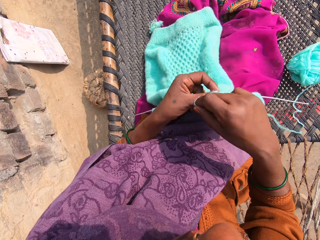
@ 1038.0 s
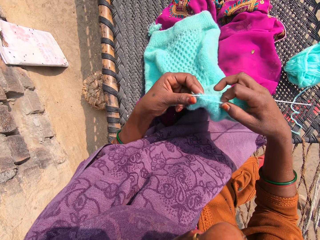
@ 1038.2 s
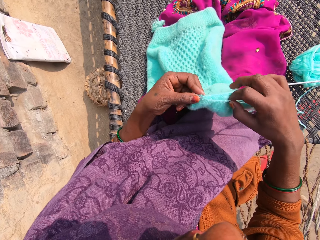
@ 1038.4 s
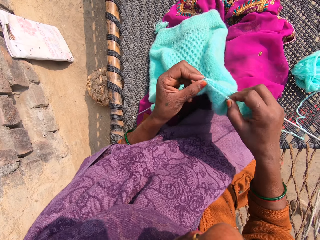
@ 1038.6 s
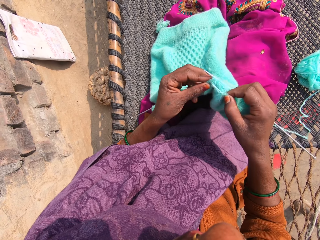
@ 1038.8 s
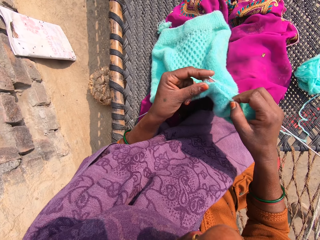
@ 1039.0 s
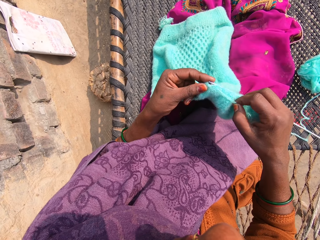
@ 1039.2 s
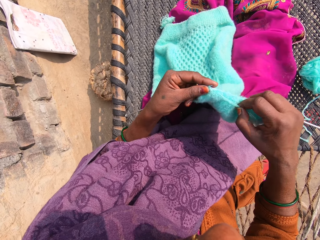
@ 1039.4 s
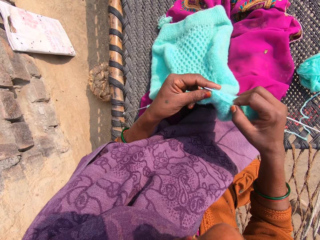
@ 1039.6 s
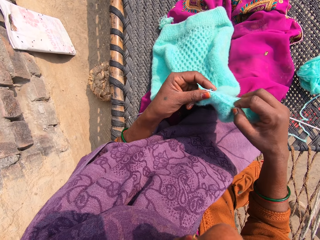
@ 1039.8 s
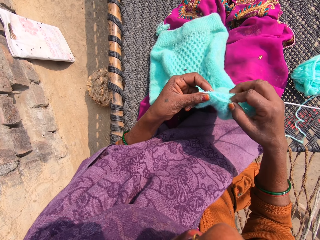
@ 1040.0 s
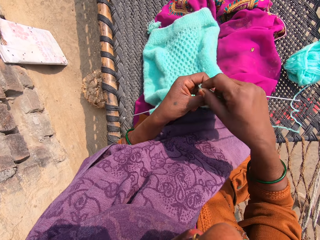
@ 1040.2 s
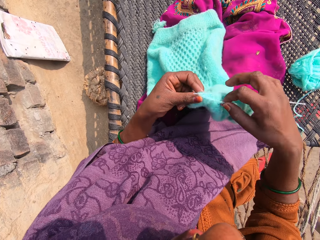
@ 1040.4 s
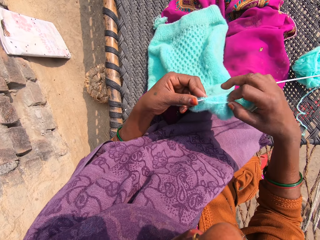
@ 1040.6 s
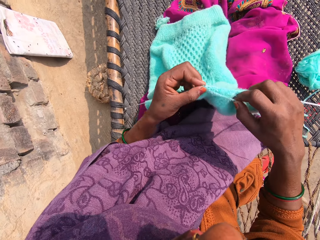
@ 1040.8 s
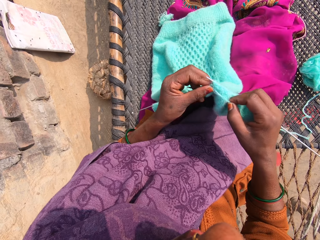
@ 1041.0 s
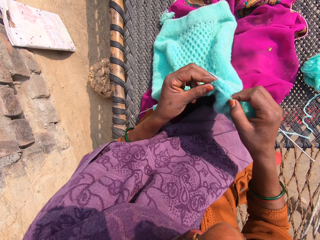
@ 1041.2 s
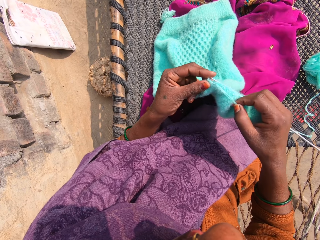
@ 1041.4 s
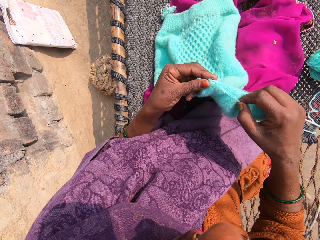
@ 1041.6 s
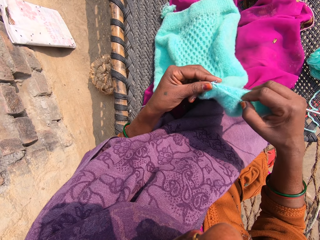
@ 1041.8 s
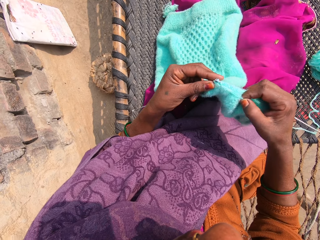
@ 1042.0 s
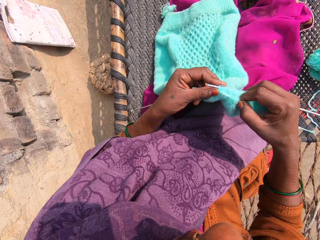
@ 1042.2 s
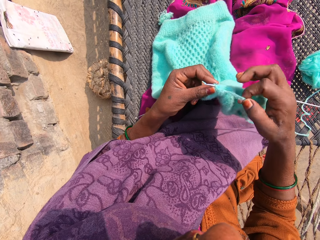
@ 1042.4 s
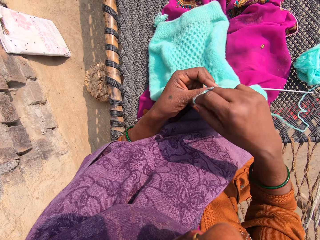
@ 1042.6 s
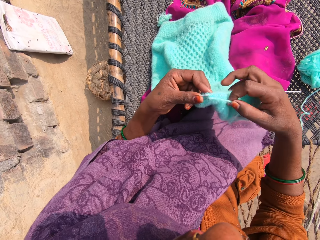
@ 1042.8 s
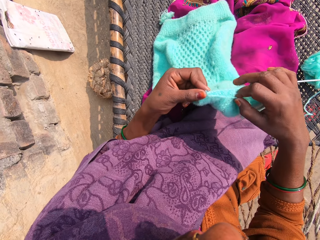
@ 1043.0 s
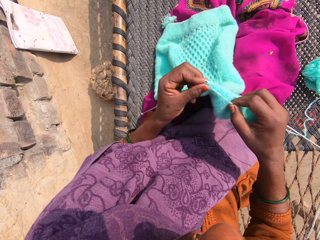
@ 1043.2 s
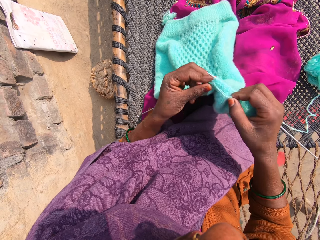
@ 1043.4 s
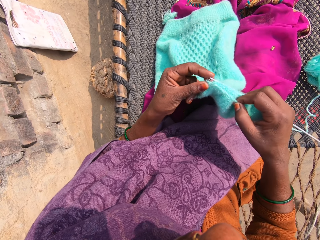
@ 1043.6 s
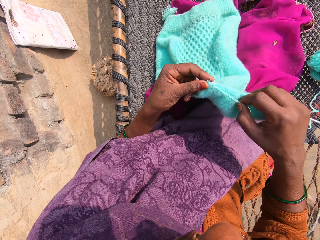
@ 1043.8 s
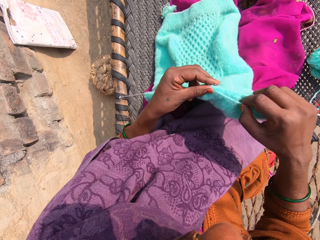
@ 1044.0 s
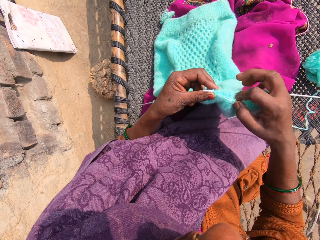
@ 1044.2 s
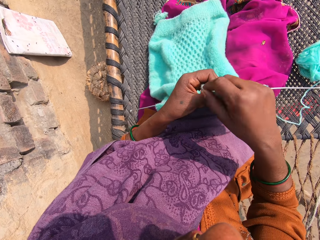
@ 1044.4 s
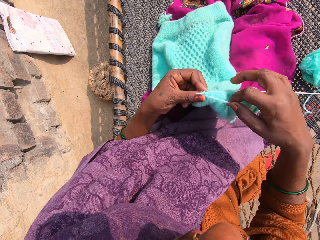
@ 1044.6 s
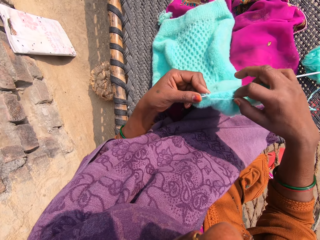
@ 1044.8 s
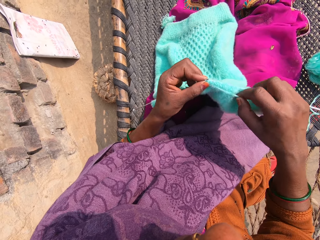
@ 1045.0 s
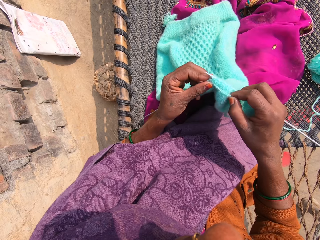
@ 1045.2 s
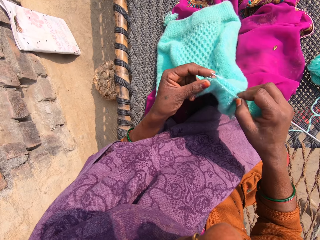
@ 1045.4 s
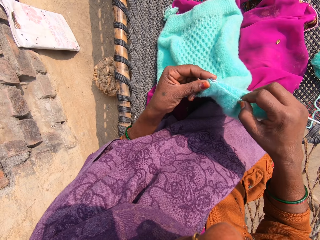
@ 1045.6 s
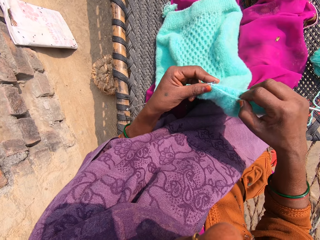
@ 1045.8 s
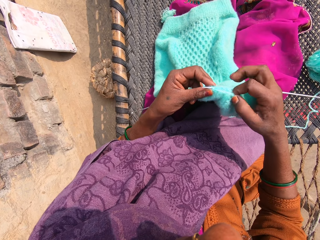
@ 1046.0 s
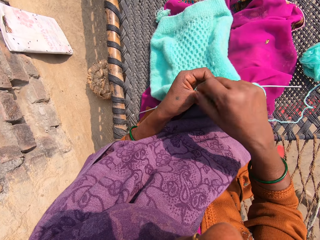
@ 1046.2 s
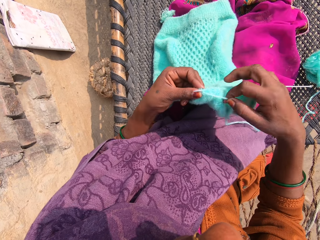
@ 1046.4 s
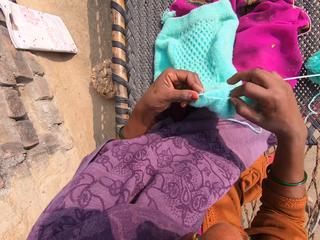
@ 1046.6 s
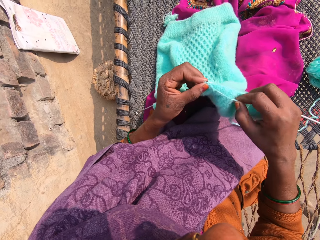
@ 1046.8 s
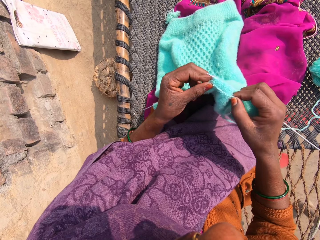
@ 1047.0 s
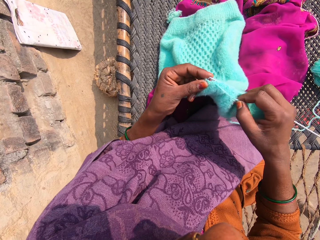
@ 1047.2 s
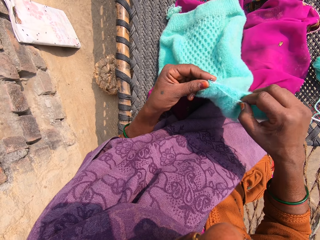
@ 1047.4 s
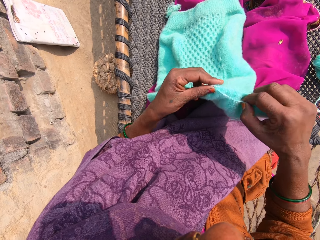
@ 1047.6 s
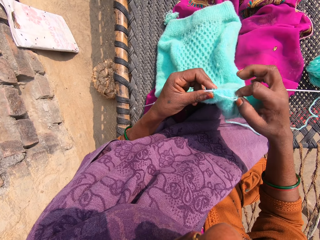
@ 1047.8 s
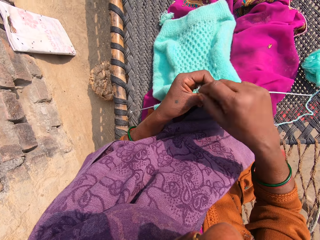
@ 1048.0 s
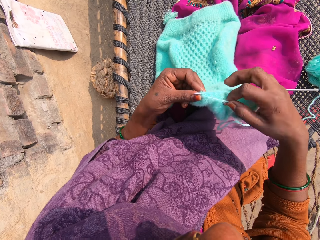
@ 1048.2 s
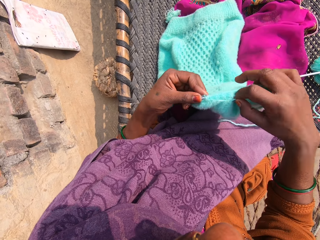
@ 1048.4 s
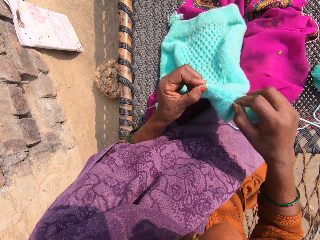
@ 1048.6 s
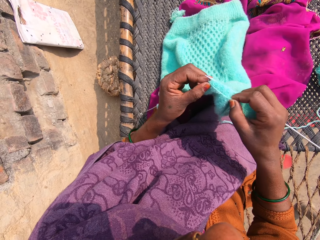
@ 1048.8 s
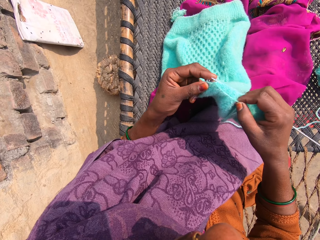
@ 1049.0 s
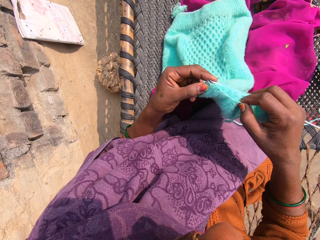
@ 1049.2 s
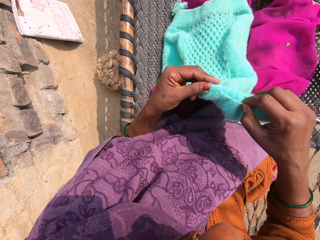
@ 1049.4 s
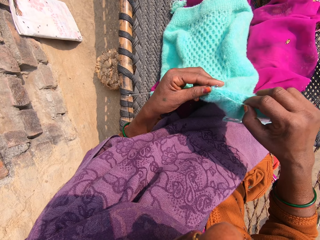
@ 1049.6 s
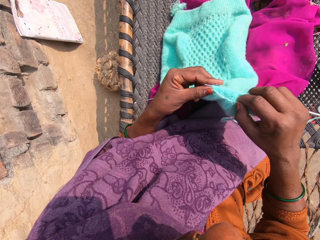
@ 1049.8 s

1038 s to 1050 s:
The camera wearer loops a knitting yarn over the knitting needle and knits a garment. They talk to someone. They loop the knitting yarn over the knitting needle and knit the garment. They loop the knitting yarn over the knitting needle and knit the garment. They loop the knitting yarn over the knitting needle and knit the garment. They loop the knitting yarn over the knitting needle and knit the garment. They loop the knitting yarn over the knitting needle and knit the garment.

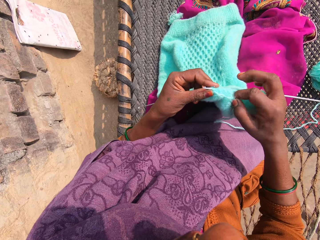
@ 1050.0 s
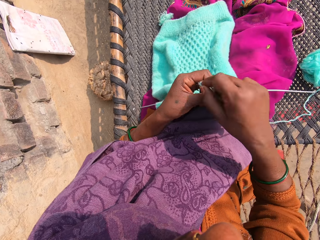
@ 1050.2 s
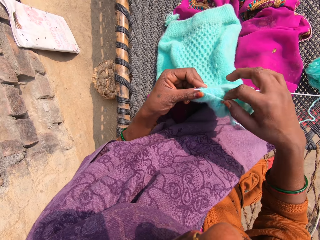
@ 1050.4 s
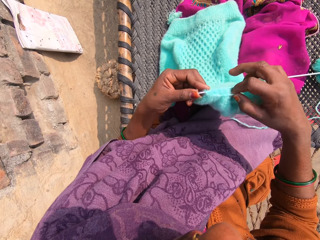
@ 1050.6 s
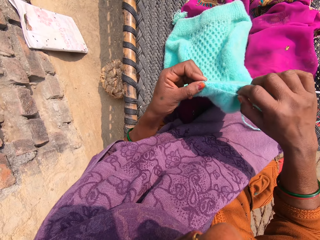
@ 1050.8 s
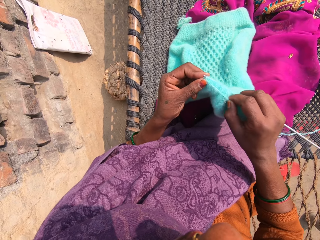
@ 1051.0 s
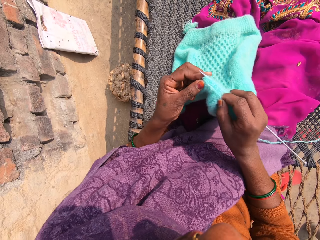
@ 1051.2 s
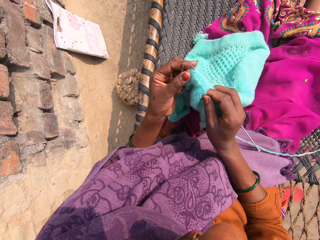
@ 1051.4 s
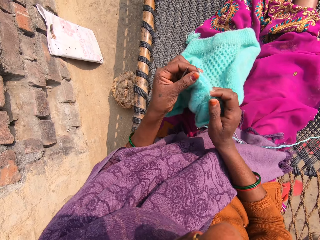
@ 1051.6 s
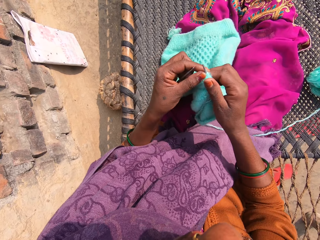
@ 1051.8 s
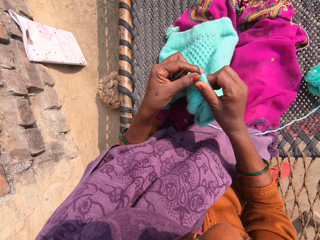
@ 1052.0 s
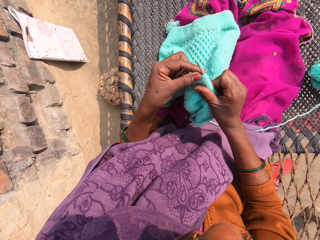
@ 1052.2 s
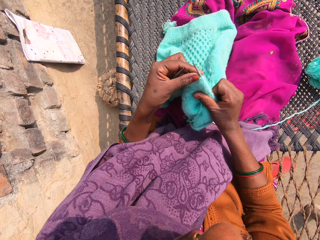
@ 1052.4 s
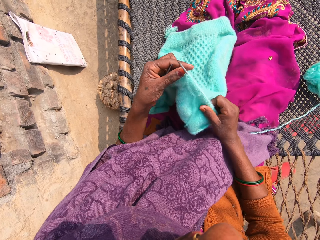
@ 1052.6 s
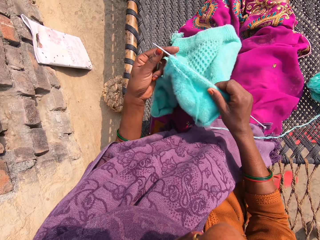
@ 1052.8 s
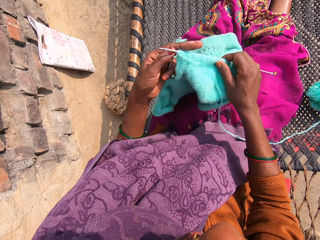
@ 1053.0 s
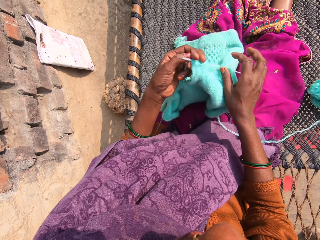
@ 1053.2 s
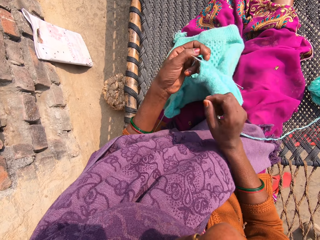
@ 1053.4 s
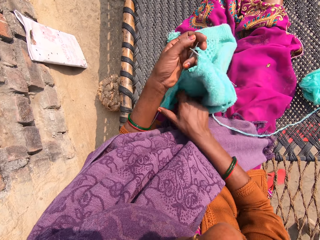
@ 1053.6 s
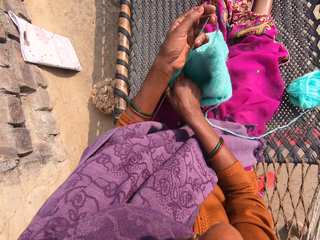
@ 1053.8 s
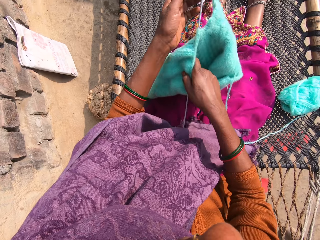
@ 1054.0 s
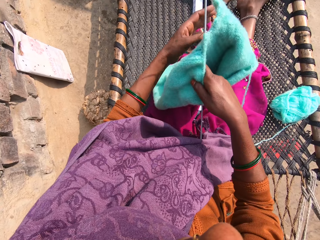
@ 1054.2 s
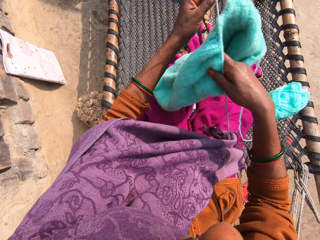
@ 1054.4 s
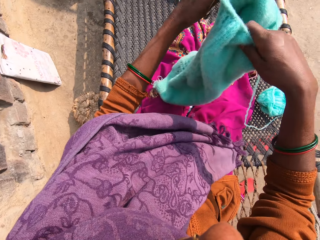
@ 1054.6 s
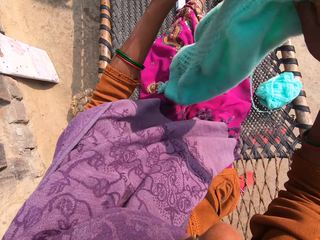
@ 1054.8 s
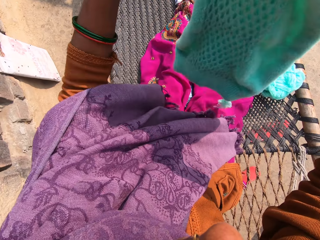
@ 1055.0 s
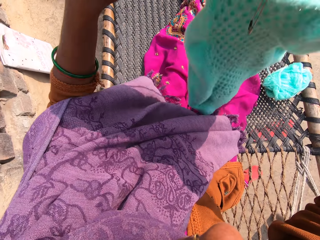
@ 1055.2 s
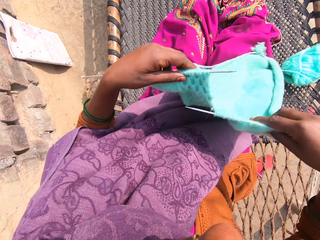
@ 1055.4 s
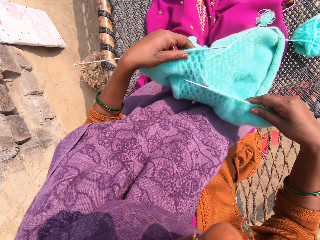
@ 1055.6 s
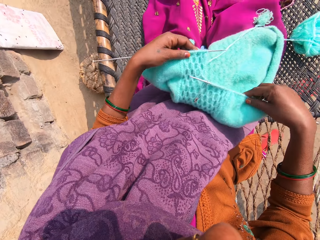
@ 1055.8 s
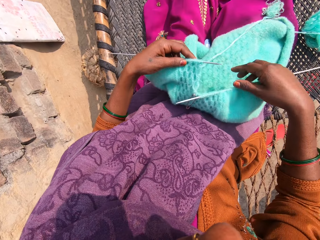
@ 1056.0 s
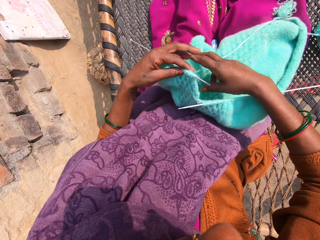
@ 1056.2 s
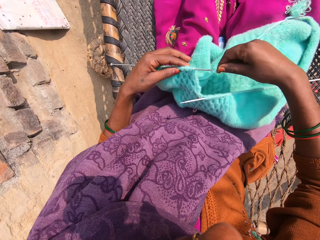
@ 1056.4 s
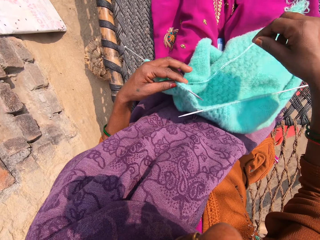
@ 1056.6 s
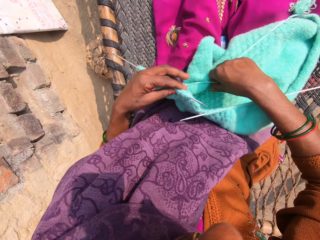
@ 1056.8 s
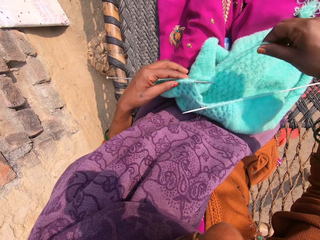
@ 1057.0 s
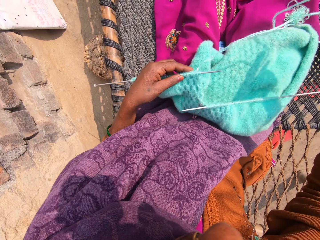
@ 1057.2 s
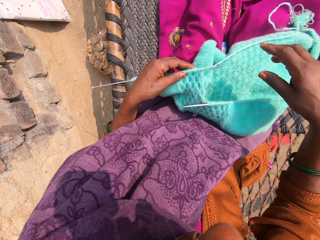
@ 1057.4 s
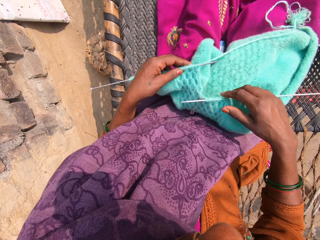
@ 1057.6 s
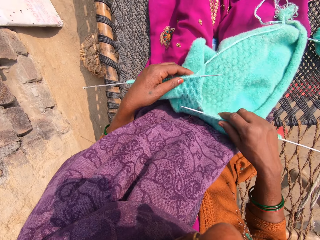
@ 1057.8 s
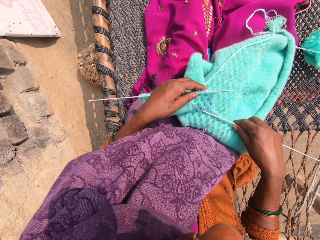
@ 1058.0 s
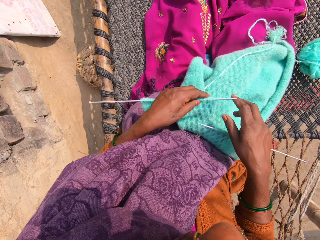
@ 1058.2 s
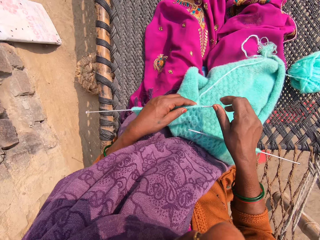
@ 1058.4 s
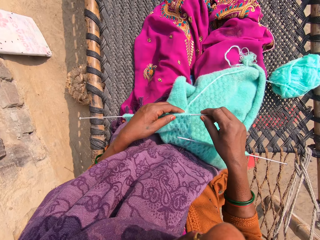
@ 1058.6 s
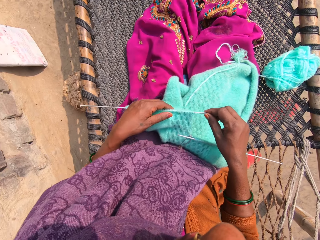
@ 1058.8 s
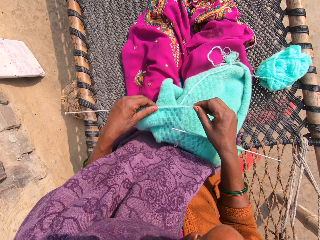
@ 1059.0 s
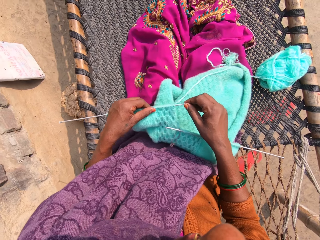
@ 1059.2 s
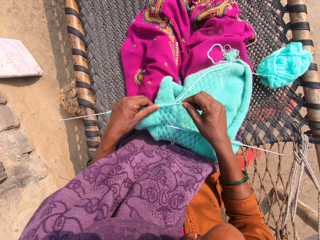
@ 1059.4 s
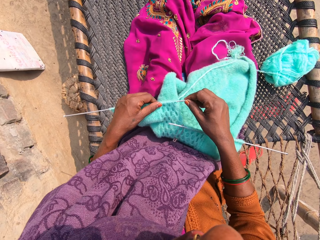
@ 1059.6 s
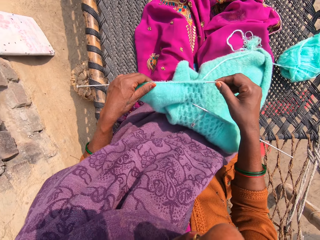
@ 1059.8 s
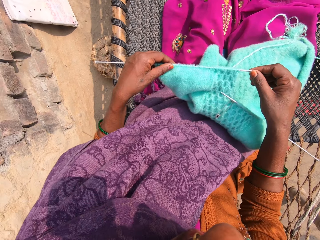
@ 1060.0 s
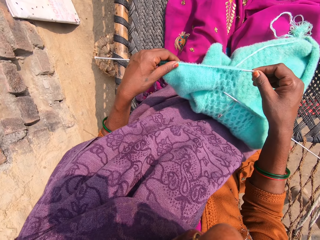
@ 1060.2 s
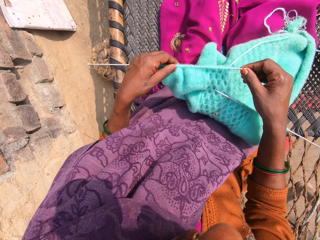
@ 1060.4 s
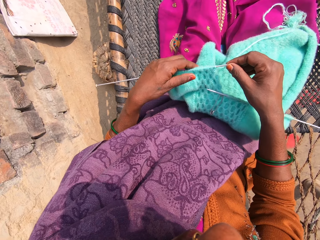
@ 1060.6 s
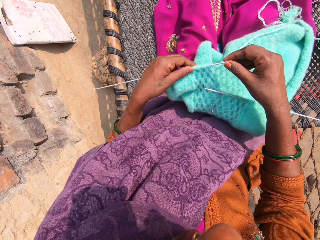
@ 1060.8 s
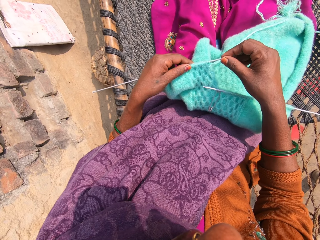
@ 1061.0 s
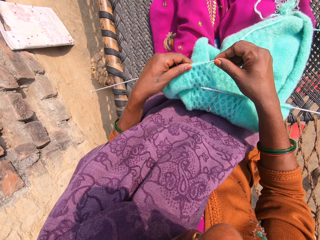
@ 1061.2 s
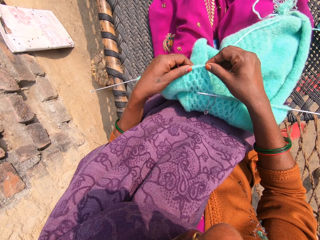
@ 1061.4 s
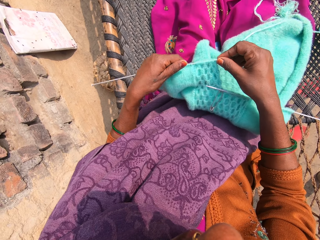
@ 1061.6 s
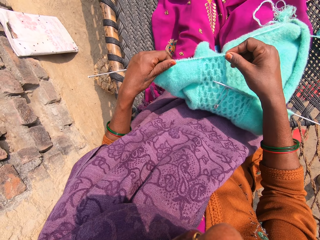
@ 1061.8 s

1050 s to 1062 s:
The camera wearer loops a knitting yarn over the knitting needle and knits a garment. She pulls the garment over the knitting needle and adjusts the piece of garment with her hand. She turns over the piece of garment with her hands and lowers the piece of garment on her legs. She draws the yarn with her right hand. She adjusts the piece of garment with her hands, pulls the garment over the knitting needle and talks to someone.
